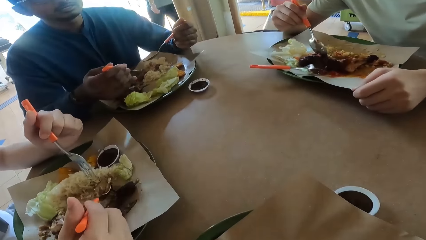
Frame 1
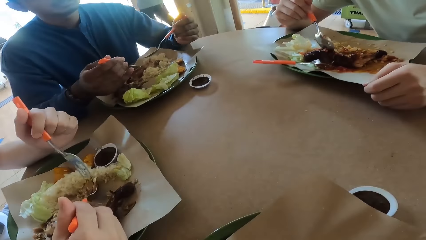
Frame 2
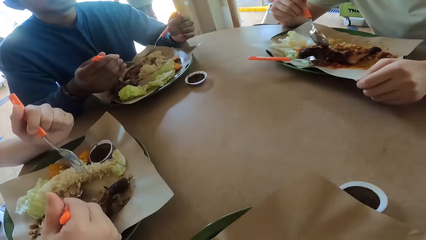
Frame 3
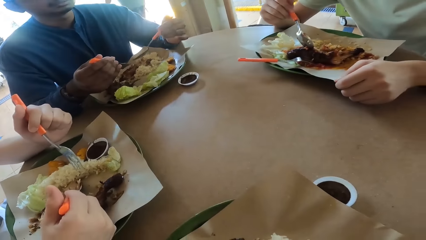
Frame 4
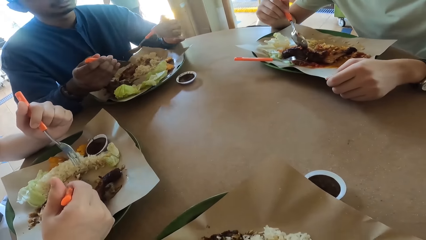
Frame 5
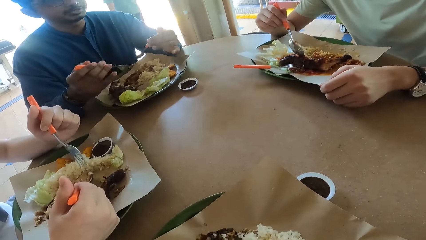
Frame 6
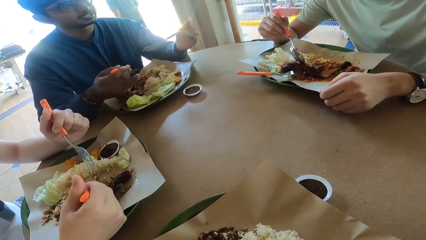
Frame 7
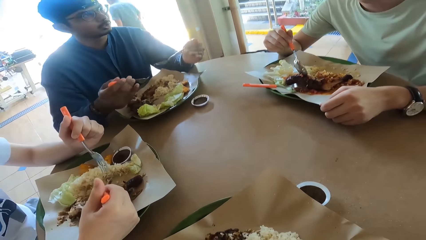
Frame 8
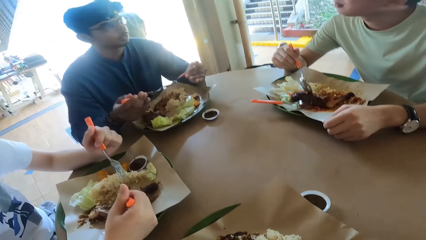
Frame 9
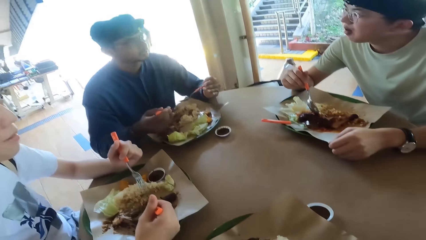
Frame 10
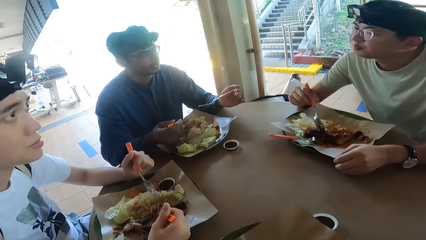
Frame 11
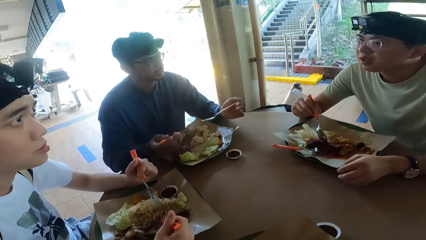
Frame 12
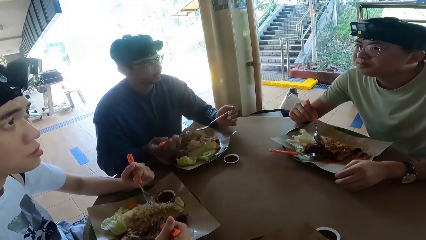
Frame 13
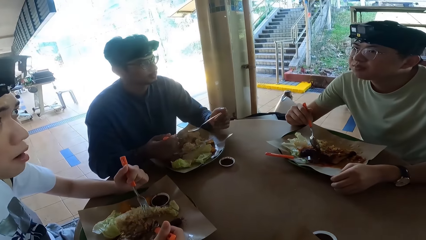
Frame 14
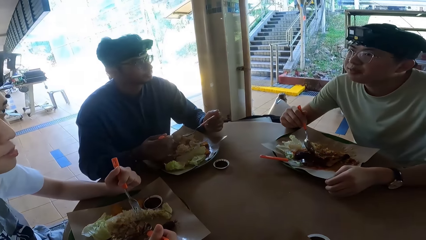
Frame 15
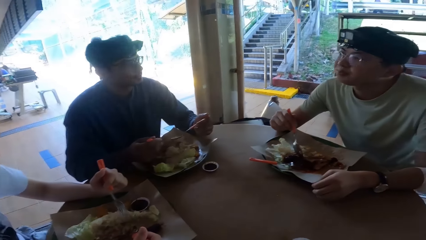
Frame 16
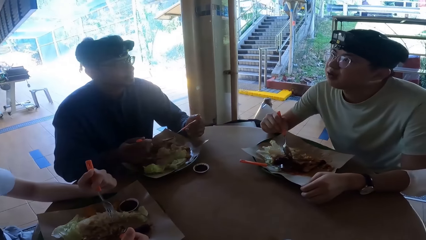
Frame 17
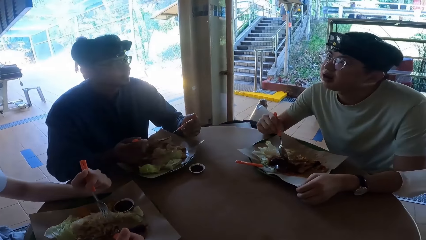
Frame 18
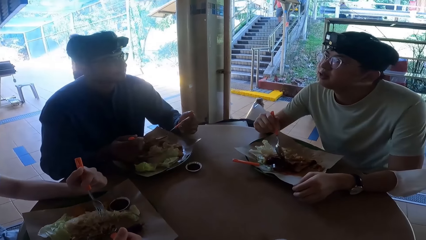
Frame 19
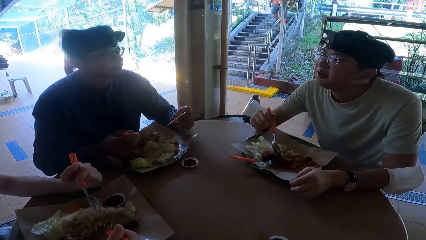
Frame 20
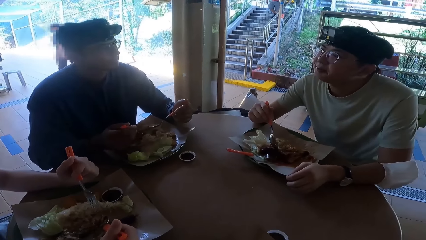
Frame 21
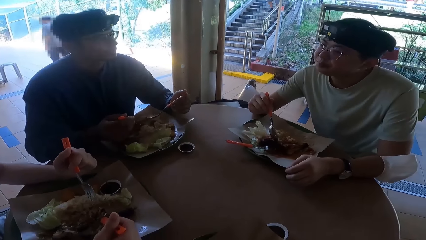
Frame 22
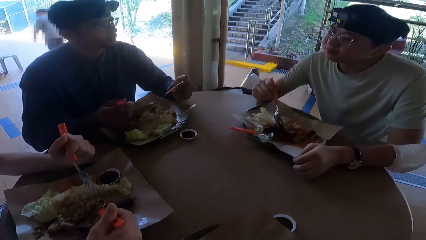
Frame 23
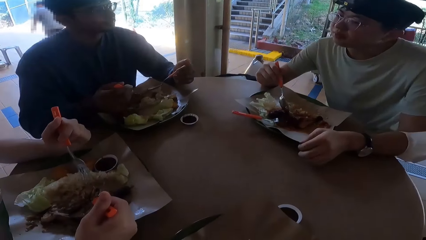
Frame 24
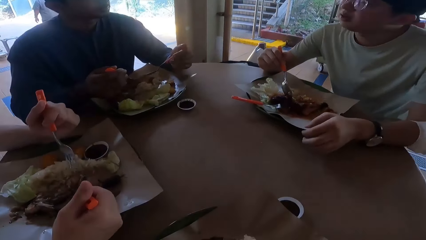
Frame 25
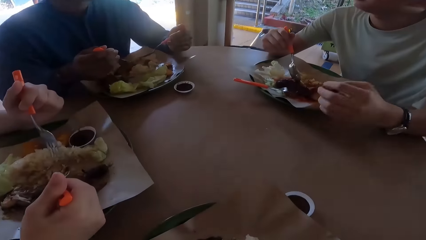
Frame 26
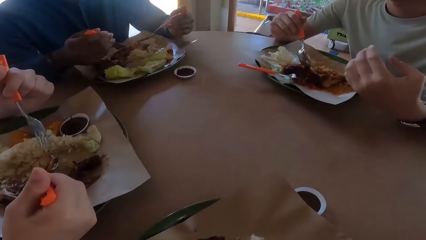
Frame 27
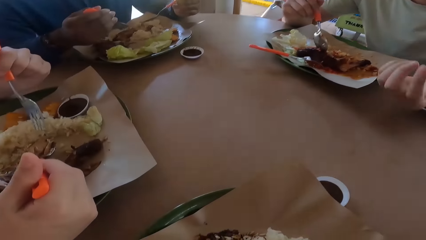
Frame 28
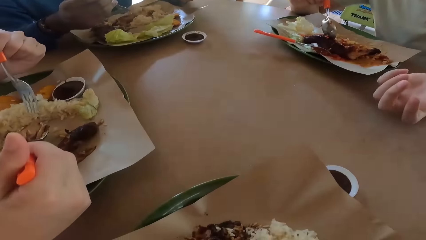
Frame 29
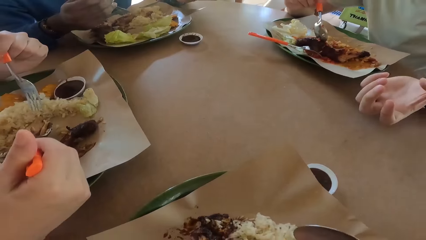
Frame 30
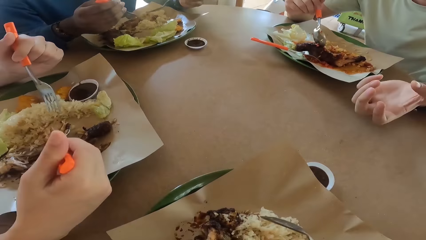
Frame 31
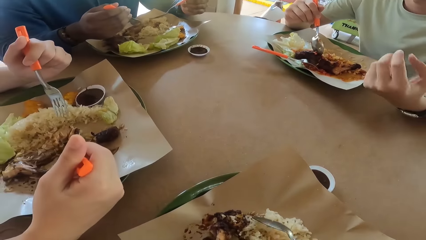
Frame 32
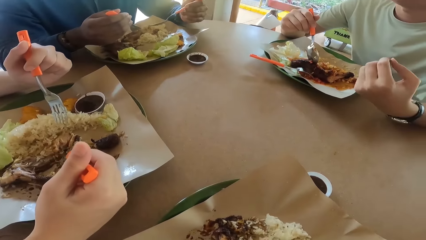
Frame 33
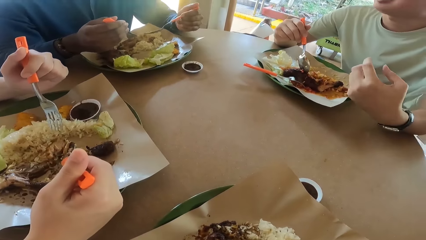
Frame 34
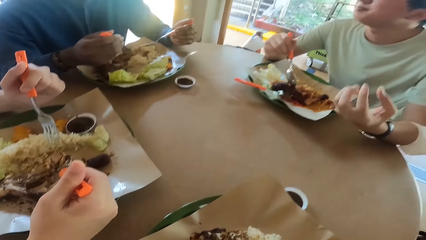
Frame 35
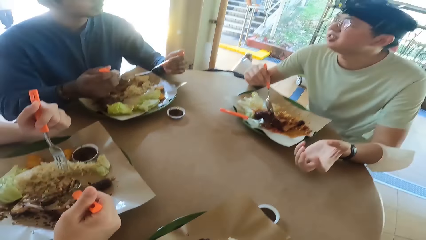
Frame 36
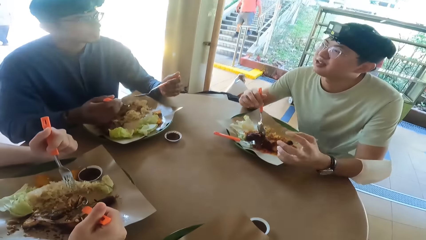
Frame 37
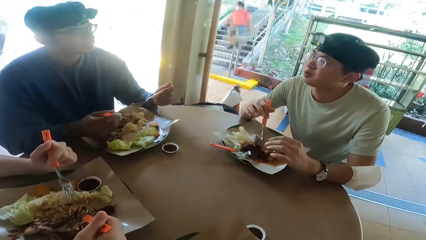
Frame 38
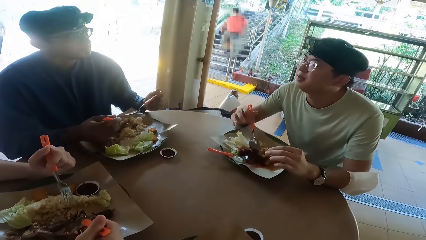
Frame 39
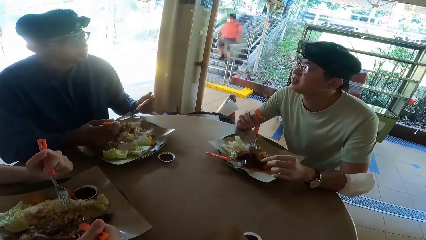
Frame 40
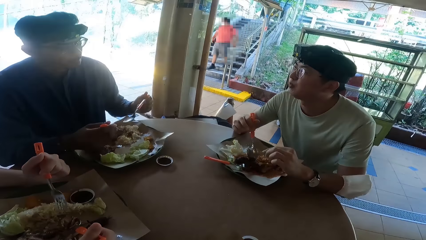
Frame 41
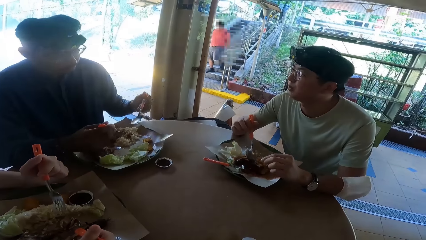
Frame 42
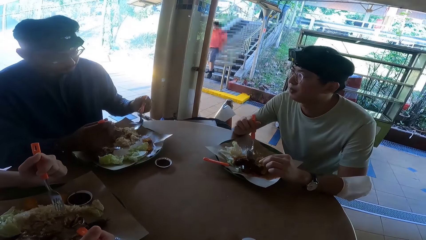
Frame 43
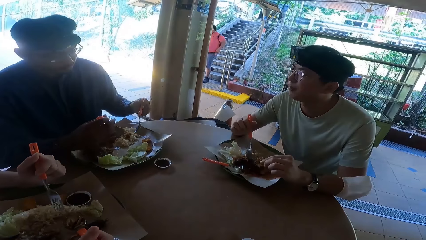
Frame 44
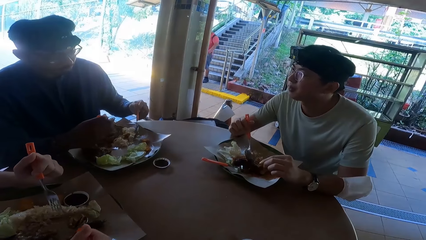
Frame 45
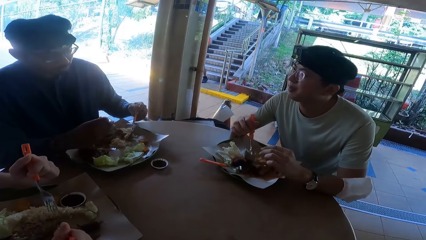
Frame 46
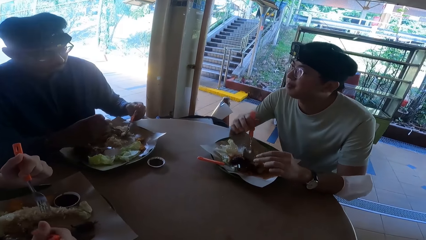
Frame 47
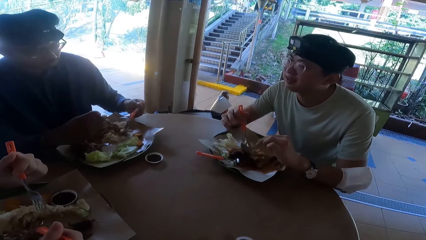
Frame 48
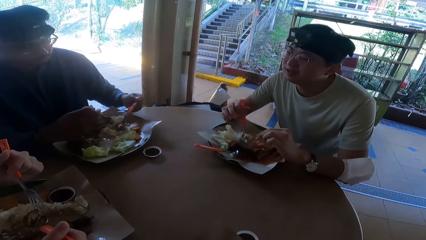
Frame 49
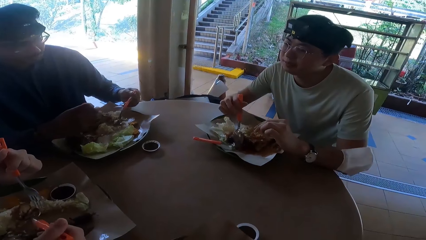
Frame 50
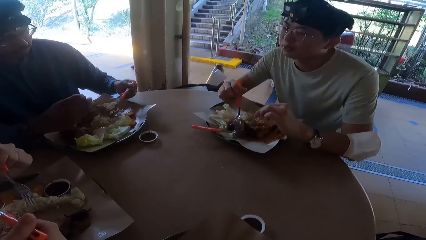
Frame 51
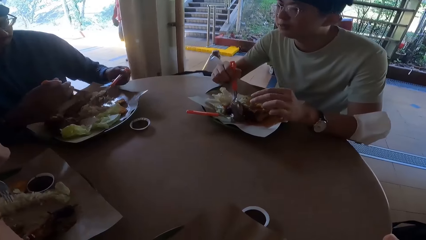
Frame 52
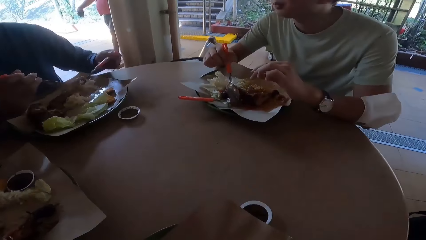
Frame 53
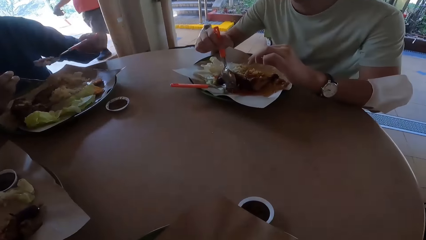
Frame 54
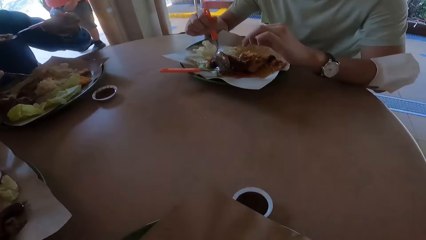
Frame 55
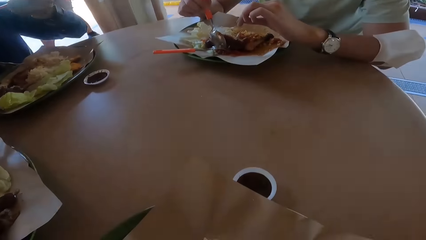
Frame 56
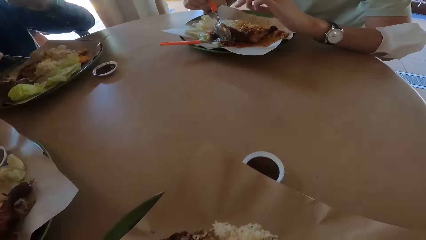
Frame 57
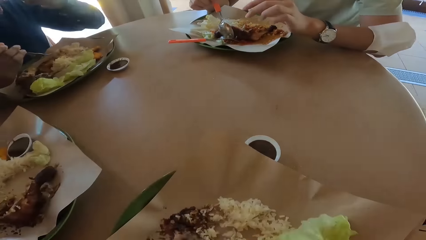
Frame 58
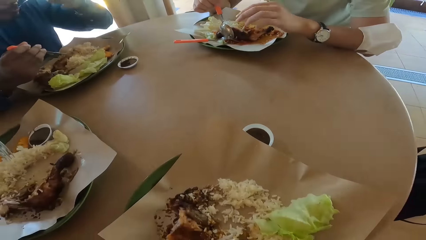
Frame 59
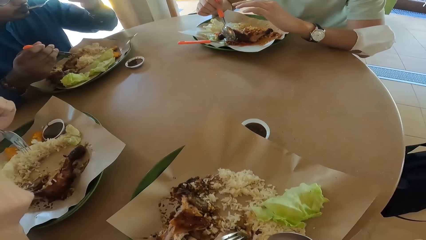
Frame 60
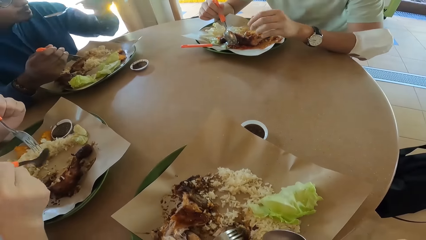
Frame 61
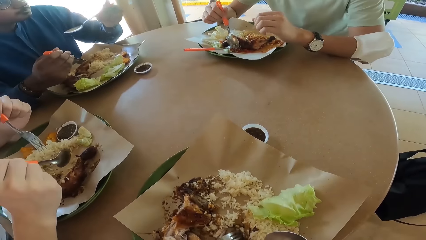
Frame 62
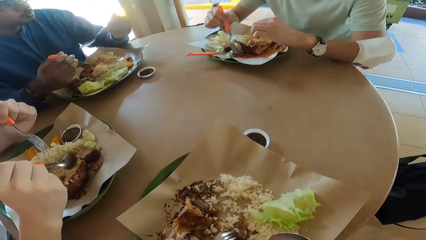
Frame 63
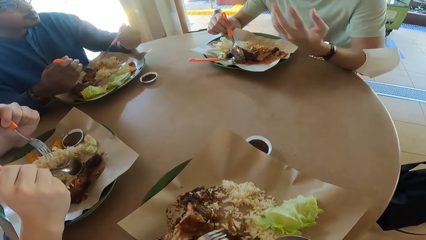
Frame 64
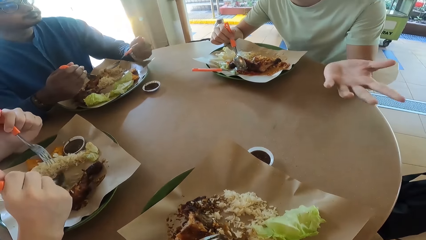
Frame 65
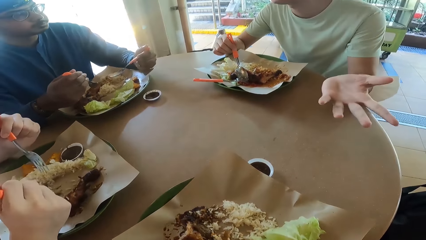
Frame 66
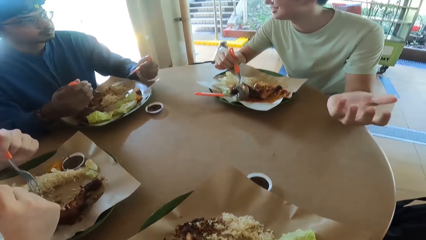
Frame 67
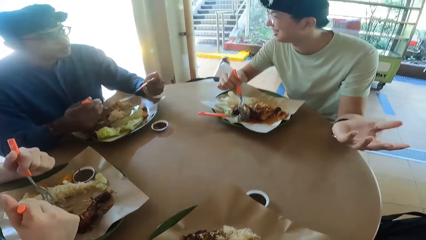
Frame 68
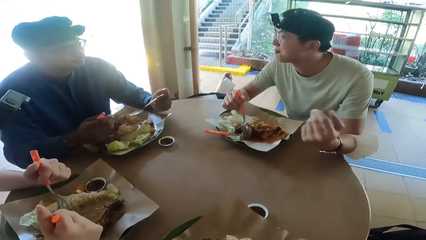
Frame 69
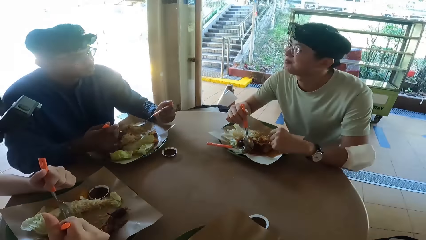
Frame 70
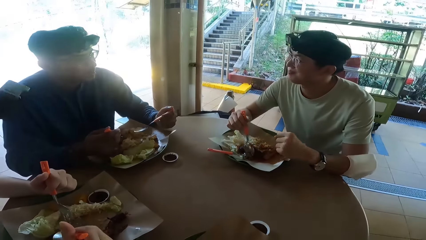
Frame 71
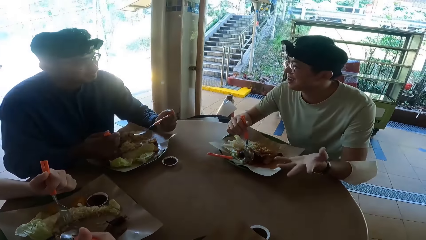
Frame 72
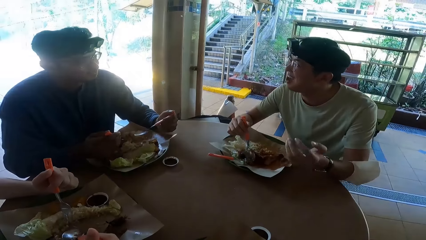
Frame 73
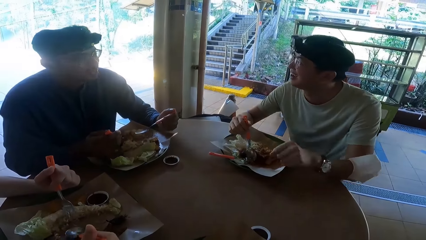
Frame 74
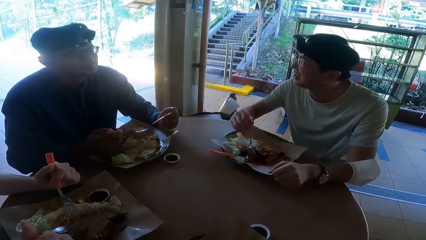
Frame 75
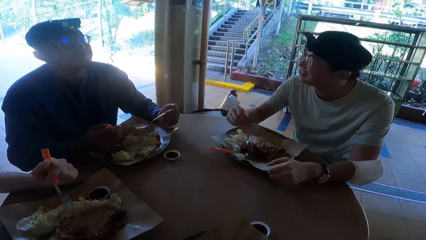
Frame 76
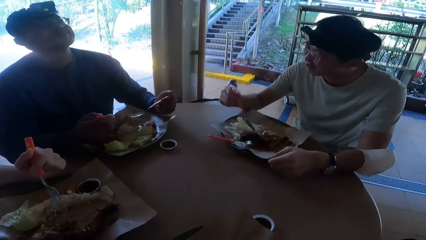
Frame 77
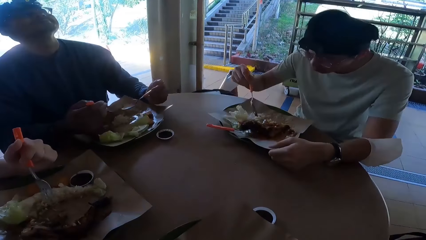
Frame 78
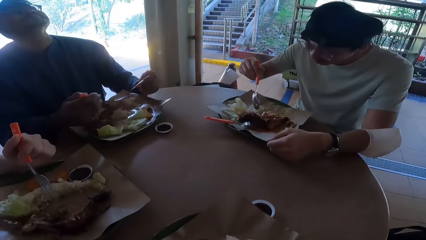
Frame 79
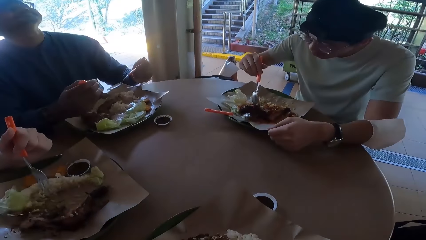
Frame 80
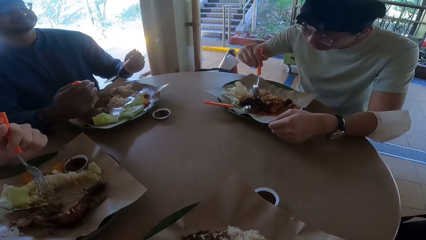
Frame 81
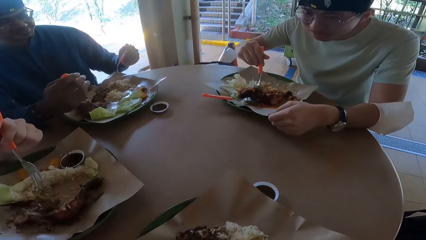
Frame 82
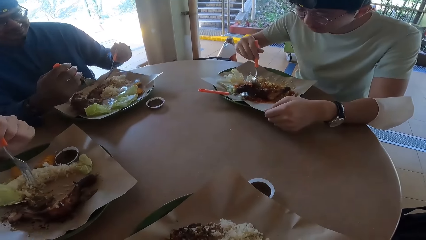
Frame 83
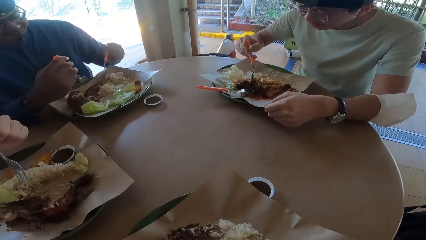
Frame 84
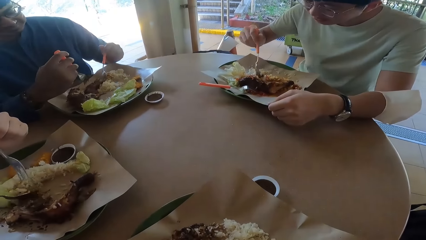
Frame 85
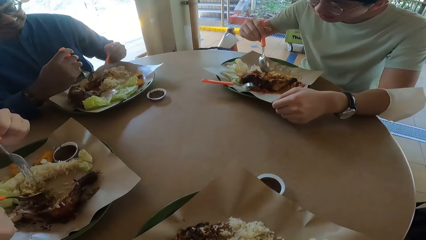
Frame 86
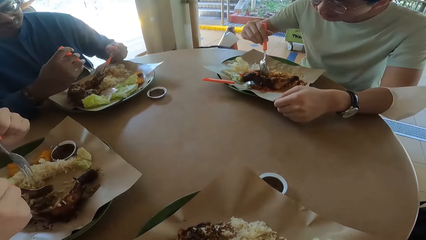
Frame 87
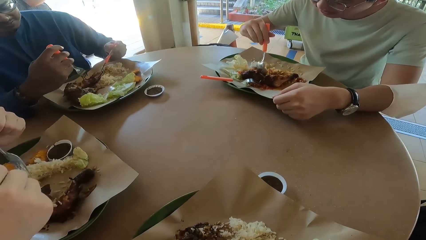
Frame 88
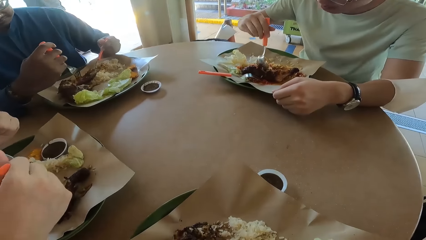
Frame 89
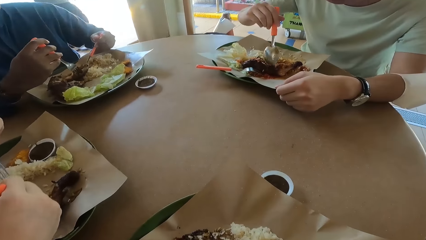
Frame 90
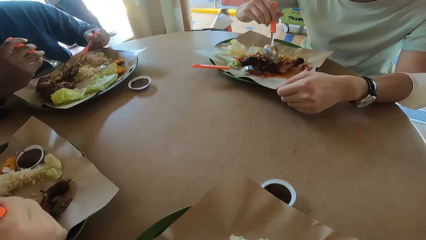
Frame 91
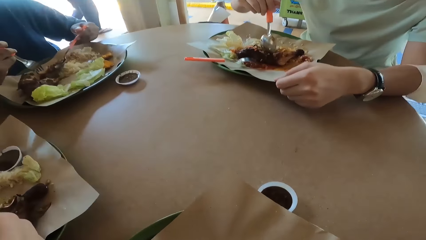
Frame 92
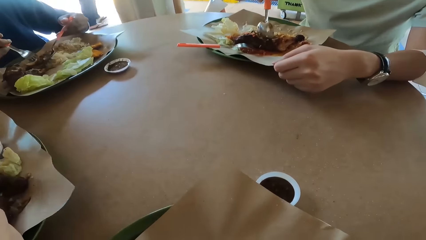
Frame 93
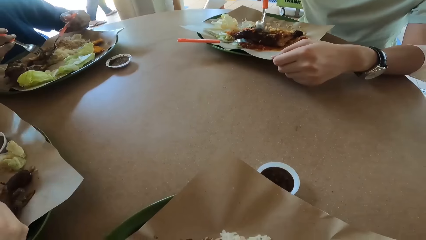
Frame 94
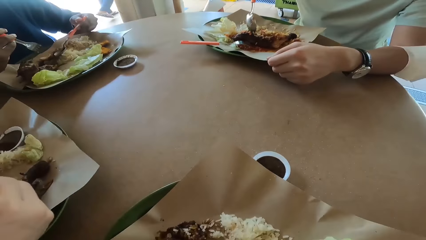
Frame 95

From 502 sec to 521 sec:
Someone talks. A person eats food. Another person eats food. Someone laughs.
